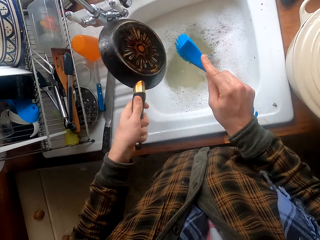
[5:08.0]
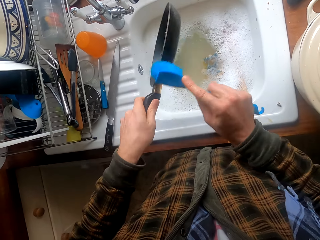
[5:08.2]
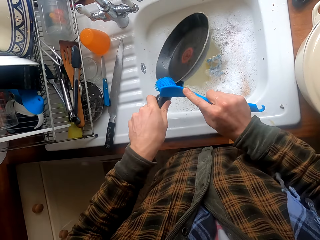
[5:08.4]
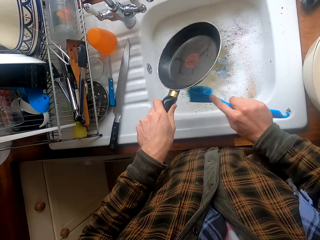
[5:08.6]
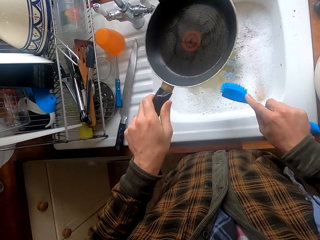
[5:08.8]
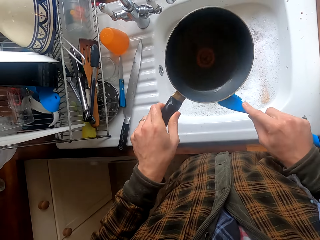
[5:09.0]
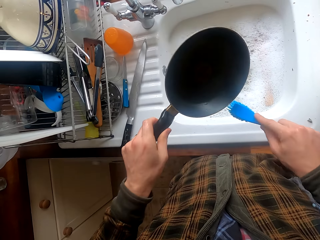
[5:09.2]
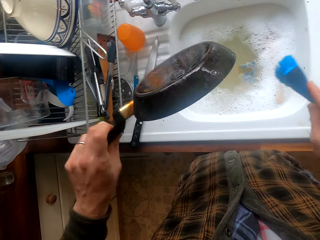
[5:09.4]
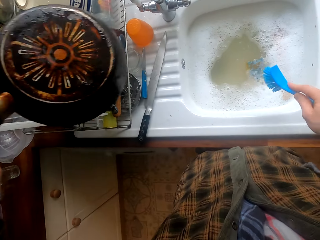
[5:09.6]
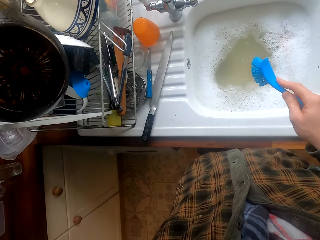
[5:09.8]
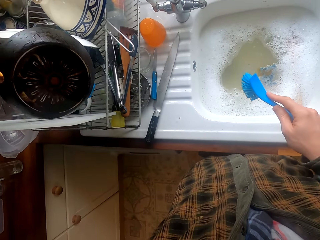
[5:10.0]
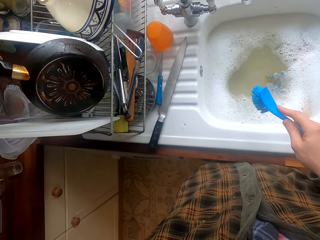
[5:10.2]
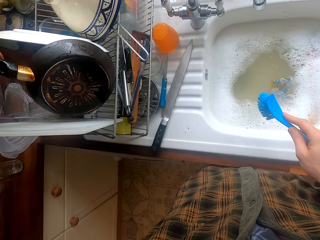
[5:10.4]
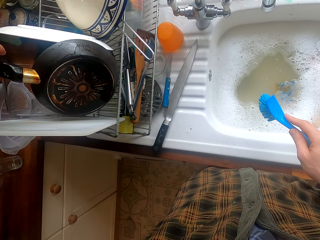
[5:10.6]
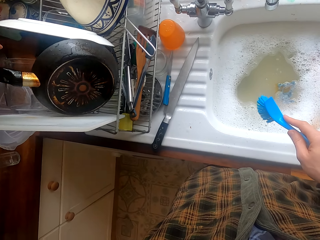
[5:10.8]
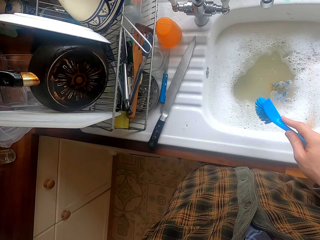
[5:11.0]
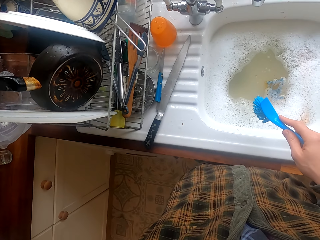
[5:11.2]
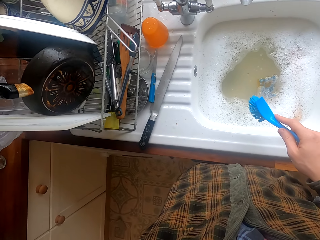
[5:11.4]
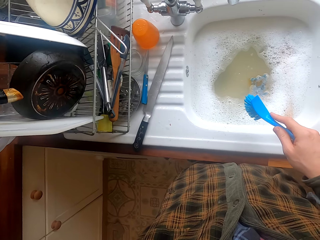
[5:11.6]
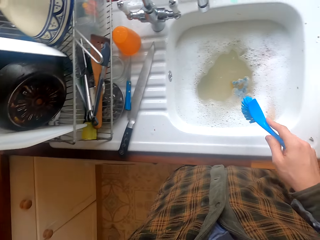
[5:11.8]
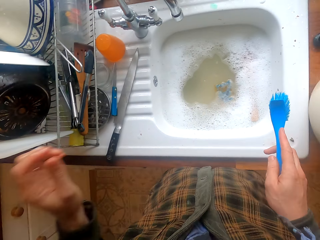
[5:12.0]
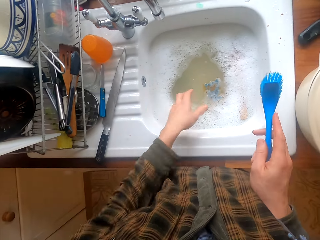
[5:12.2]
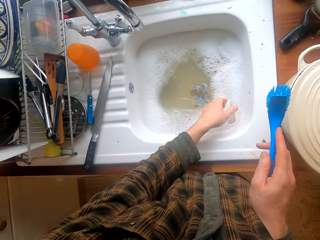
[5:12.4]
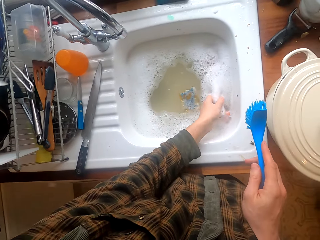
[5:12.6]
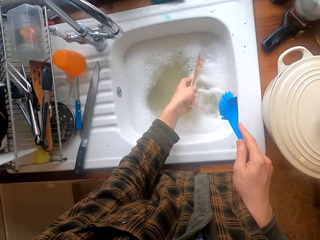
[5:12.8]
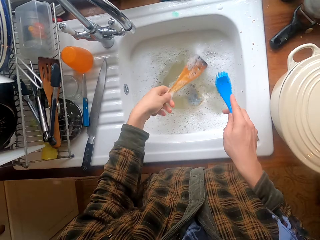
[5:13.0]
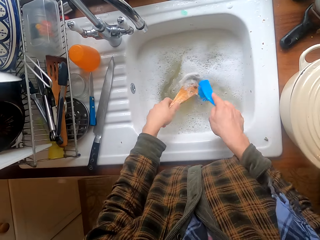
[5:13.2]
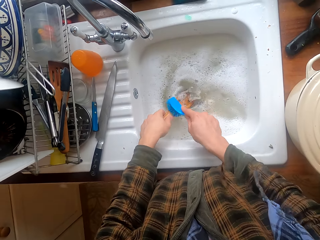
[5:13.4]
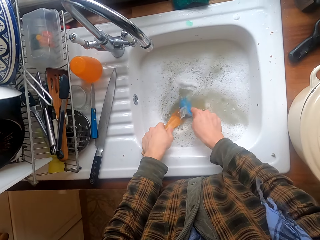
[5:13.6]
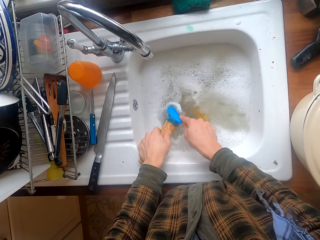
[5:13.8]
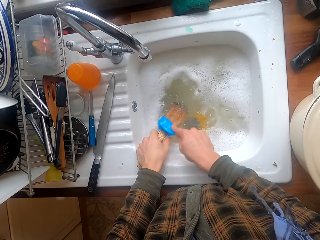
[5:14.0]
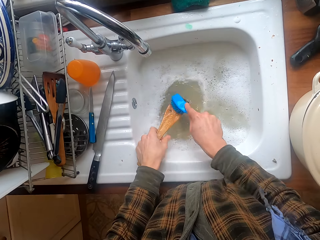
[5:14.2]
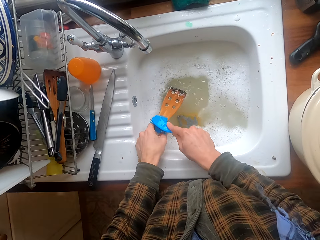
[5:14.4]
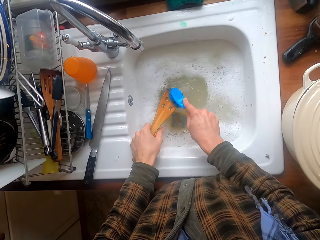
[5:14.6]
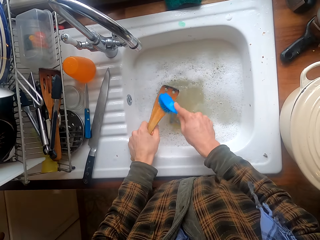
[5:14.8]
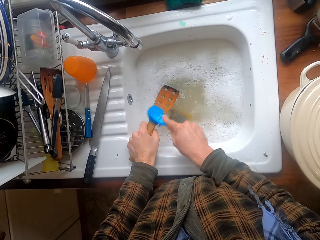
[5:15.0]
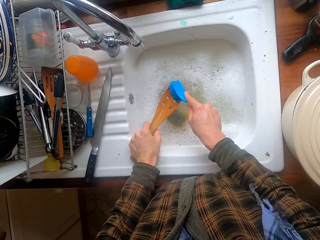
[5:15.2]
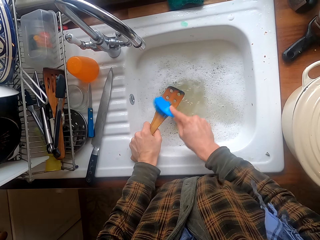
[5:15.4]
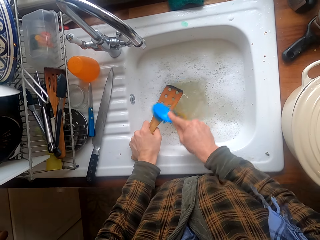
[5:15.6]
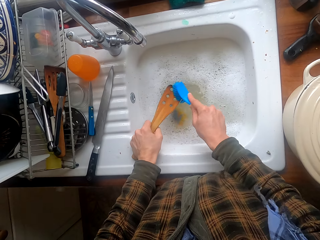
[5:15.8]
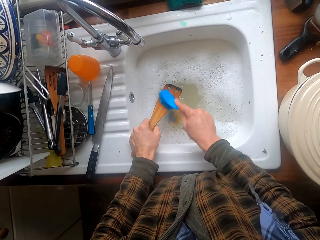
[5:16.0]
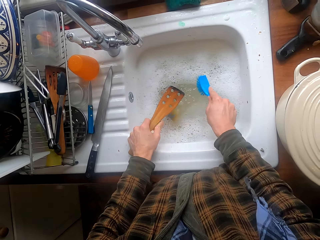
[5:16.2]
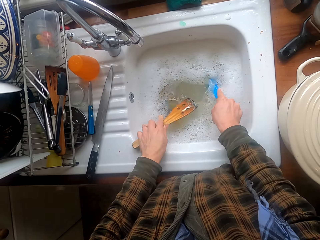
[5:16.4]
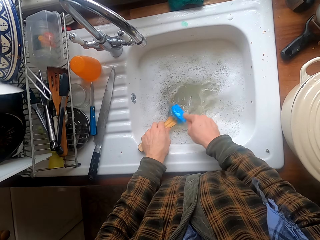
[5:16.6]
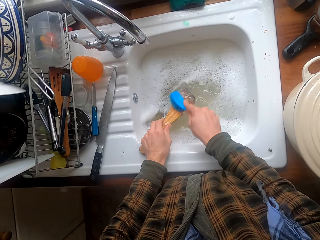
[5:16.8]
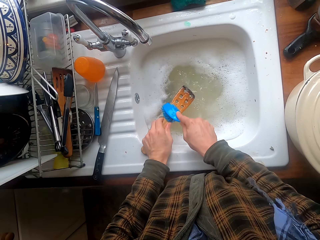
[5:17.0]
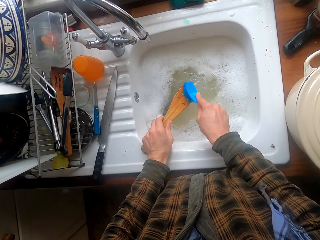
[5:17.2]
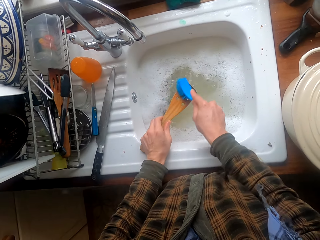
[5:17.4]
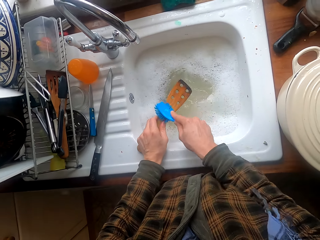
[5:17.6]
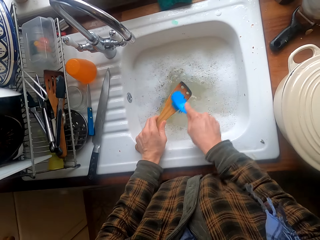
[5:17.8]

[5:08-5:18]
The camera wearer puts the pan in the dish rack. They take the spatula. They wash the spatula with the brush.

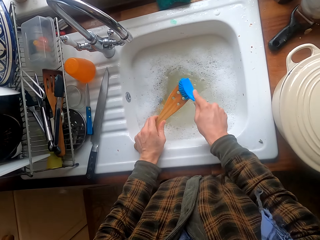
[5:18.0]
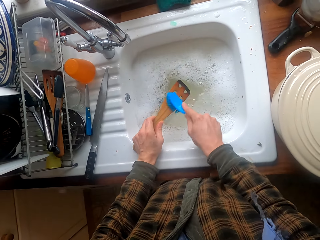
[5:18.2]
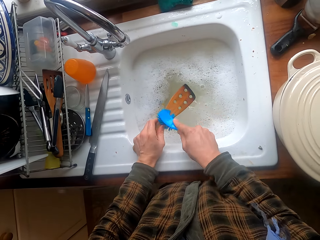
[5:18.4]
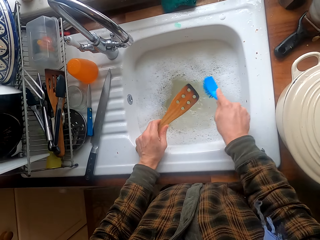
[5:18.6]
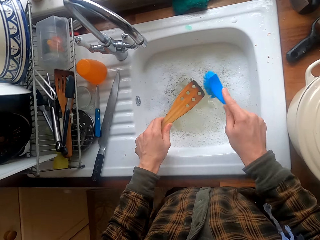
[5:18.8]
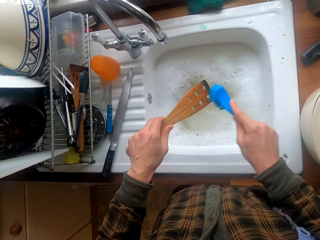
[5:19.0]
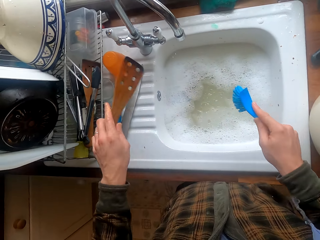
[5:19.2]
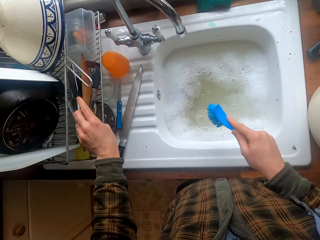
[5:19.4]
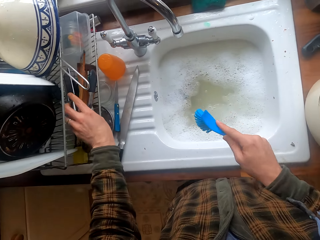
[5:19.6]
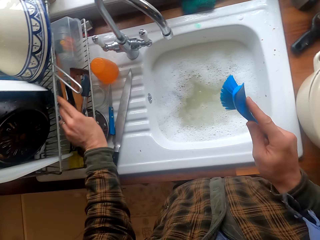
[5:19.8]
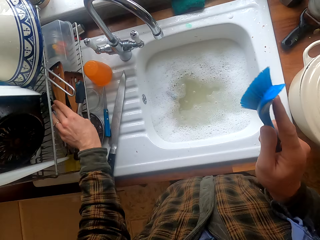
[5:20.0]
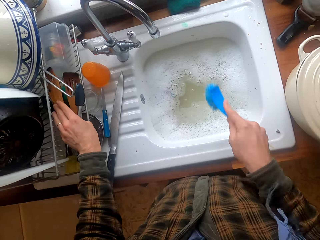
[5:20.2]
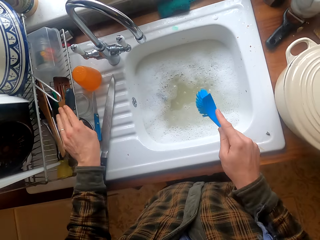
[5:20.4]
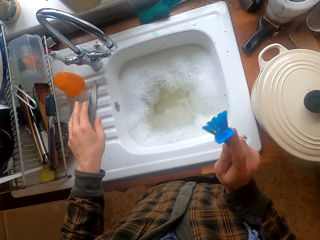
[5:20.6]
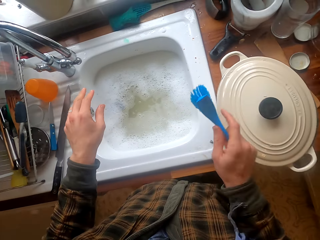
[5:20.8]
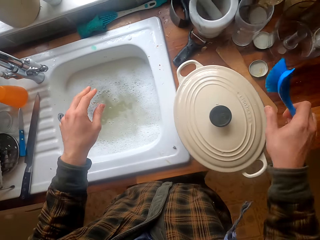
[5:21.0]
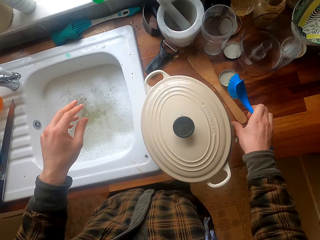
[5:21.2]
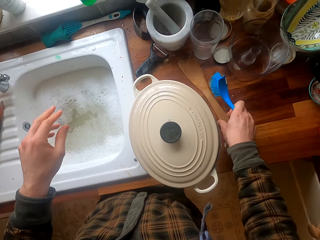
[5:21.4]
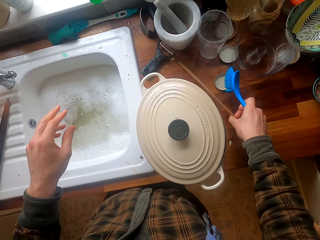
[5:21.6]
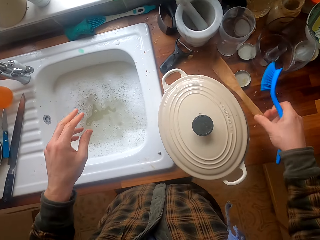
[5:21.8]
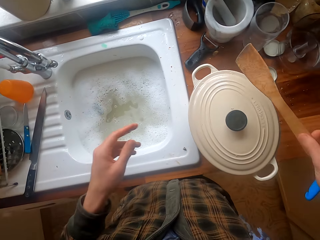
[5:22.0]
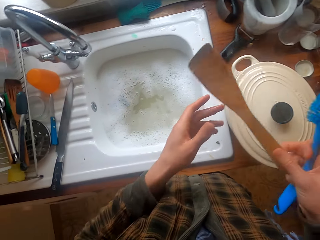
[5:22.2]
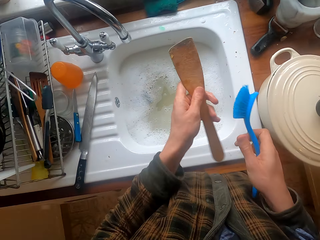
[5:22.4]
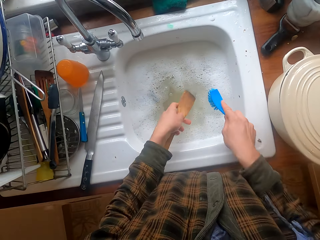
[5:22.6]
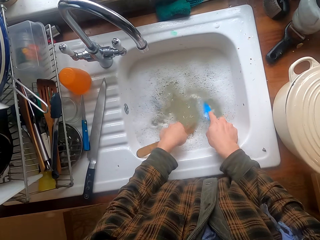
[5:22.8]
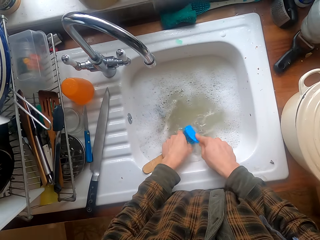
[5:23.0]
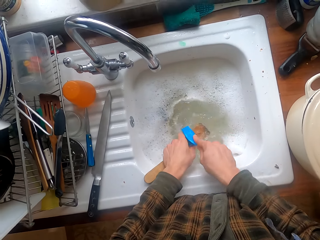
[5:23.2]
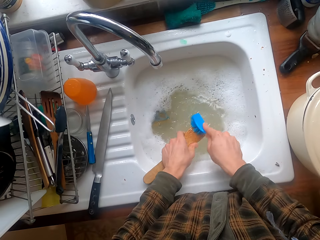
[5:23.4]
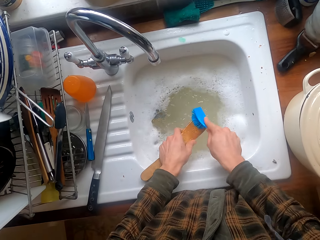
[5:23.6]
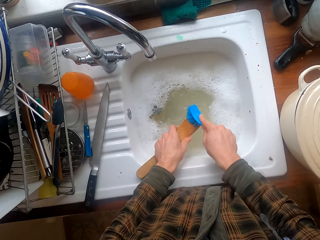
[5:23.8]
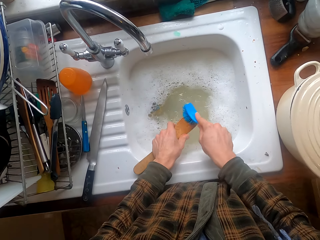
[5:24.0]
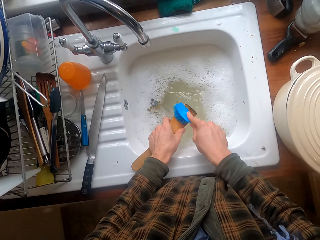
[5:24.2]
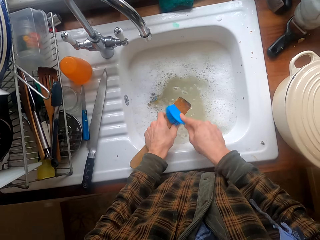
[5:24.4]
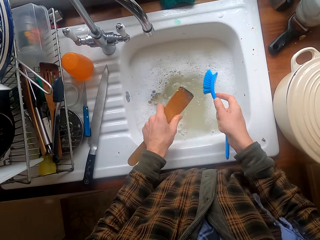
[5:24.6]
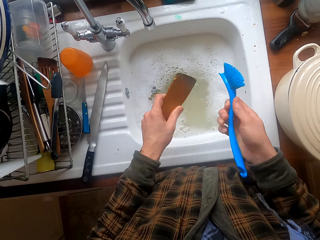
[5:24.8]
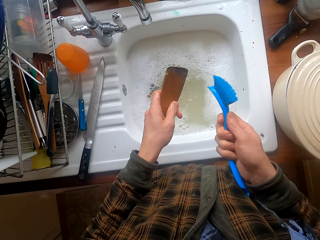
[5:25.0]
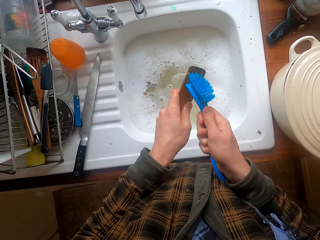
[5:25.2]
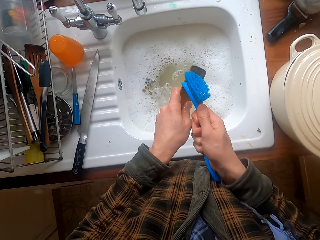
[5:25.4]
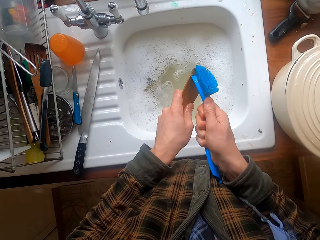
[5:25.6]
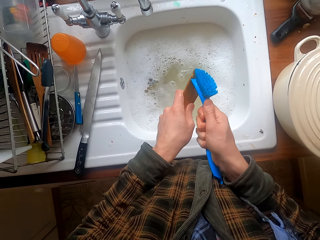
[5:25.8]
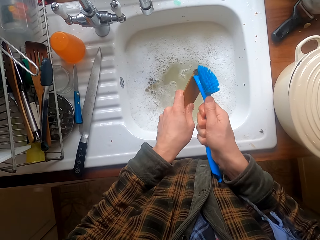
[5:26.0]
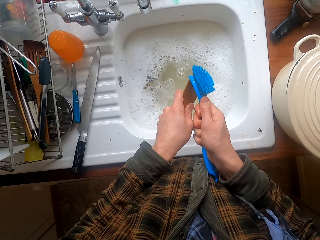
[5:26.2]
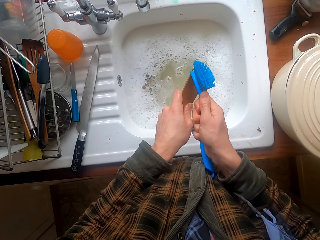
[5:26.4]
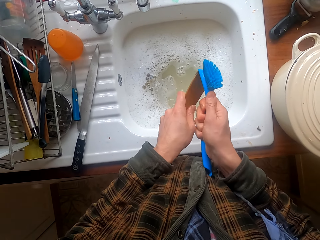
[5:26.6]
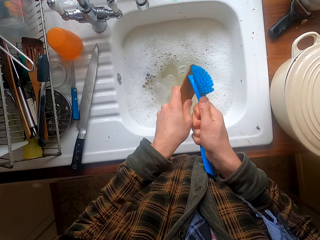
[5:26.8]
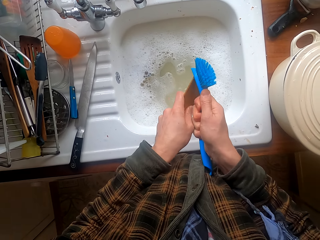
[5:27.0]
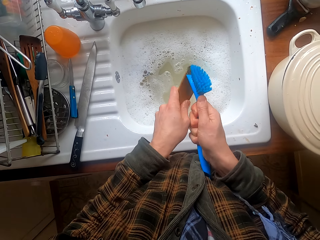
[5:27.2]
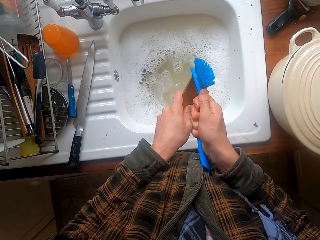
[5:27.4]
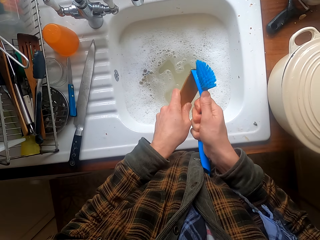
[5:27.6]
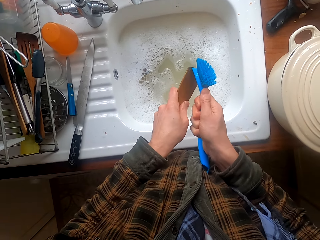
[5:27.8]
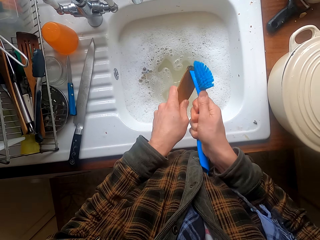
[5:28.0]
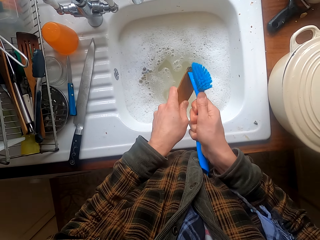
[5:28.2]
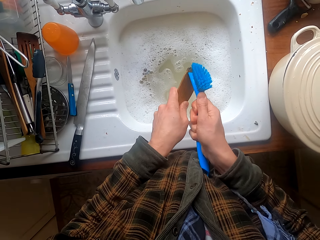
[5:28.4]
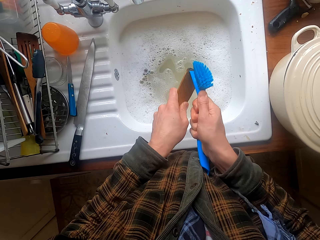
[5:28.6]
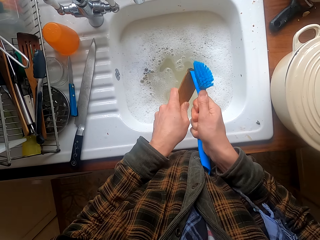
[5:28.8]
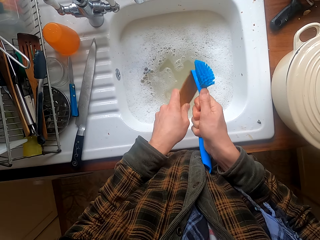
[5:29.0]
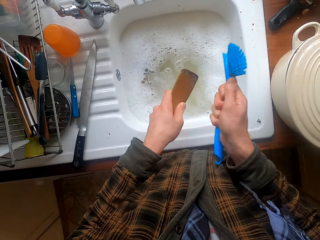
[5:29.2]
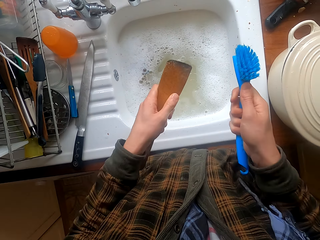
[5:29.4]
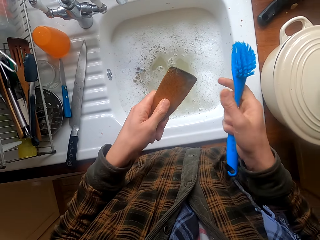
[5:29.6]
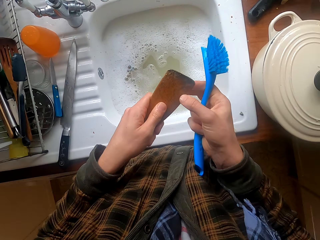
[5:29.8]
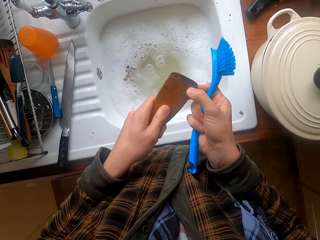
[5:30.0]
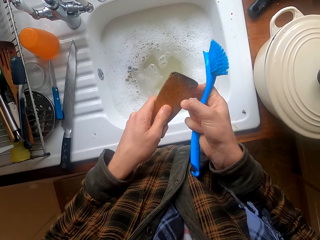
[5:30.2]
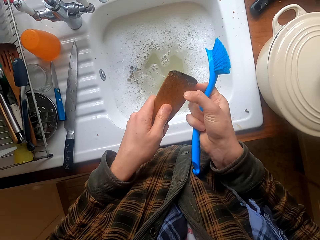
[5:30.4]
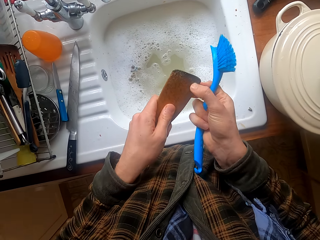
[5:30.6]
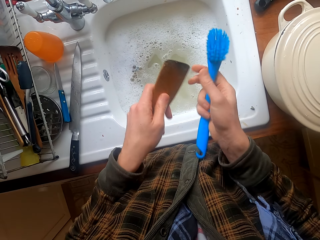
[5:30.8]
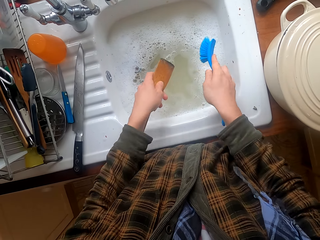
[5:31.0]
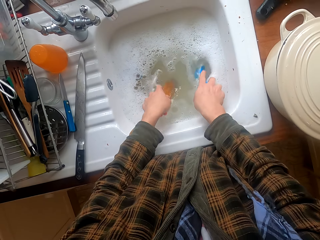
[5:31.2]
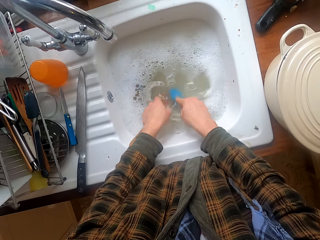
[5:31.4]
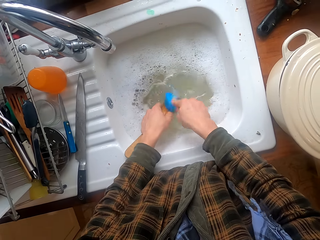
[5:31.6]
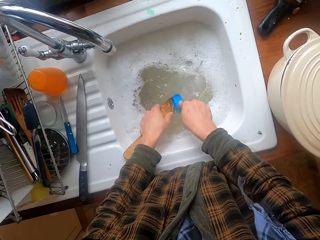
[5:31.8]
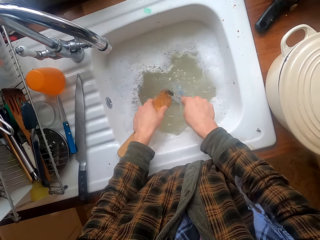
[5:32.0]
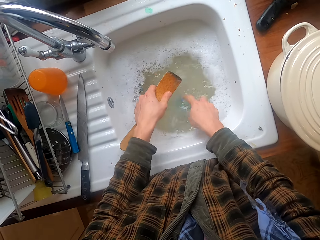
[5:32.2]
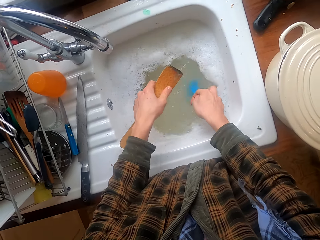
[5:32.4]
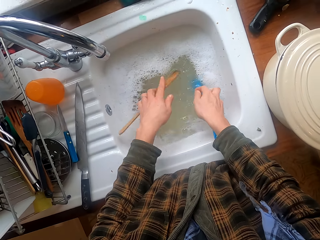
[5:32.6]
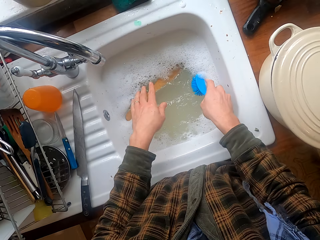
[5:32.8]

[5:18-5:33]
The camera wearer puts the spatula in the dish rack. They wag the brush. They remove excess water from the utensil brush. They turn around. They take another spatula. They dip the brush and spatula in water. They scrub the spatula. They scrub the spatula with a hand. They wash the spatula in water.
